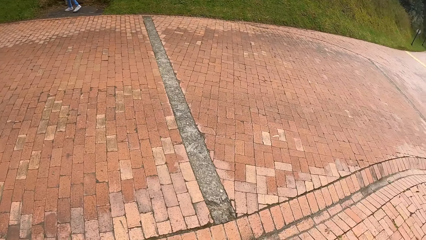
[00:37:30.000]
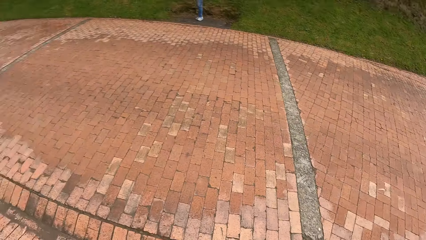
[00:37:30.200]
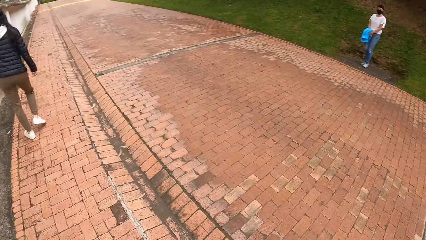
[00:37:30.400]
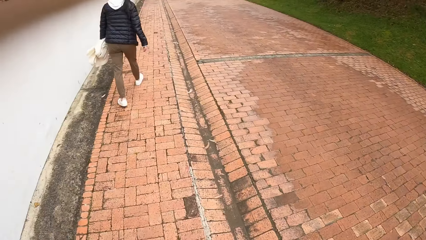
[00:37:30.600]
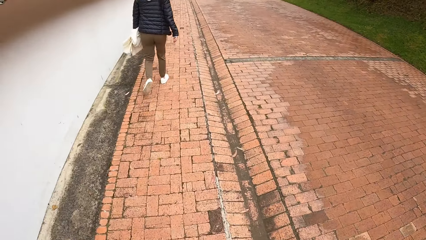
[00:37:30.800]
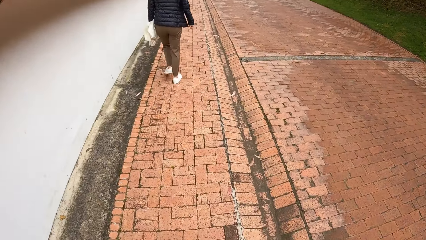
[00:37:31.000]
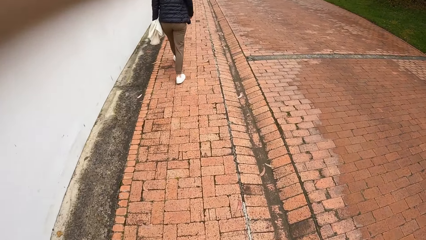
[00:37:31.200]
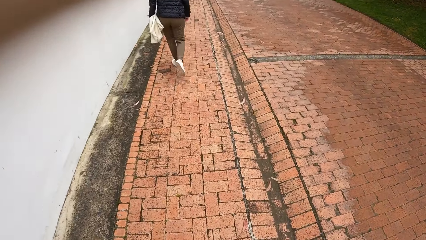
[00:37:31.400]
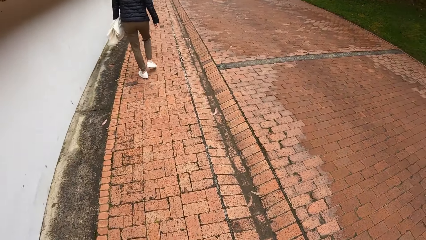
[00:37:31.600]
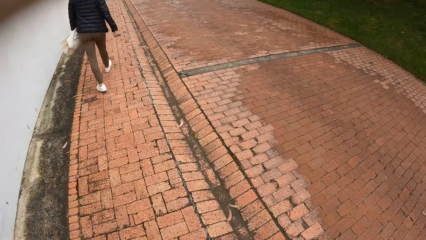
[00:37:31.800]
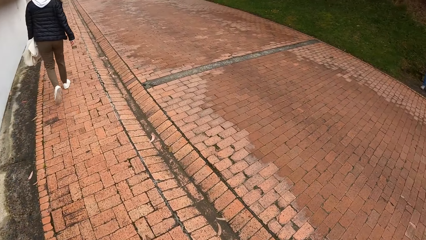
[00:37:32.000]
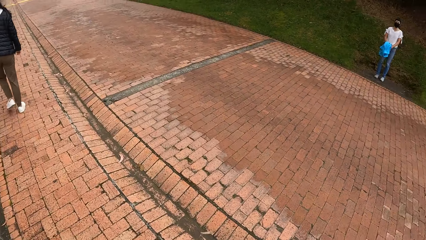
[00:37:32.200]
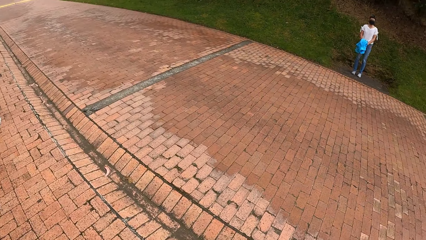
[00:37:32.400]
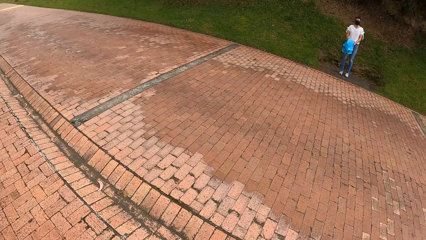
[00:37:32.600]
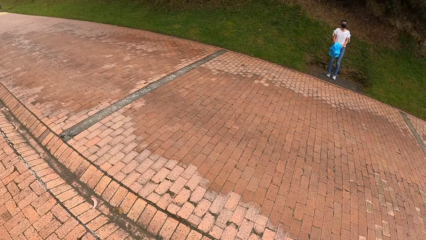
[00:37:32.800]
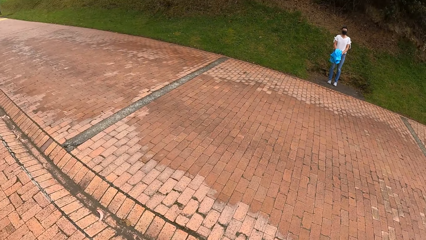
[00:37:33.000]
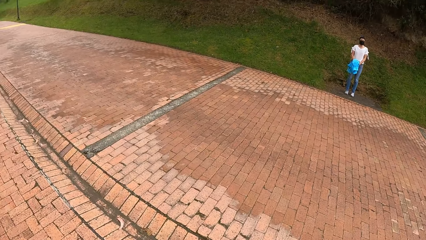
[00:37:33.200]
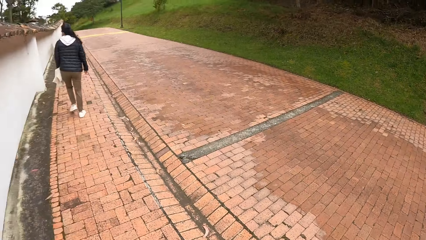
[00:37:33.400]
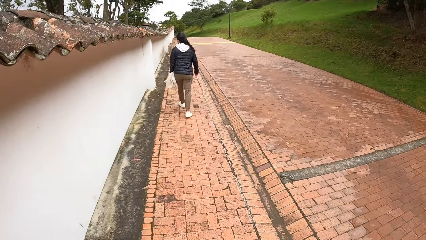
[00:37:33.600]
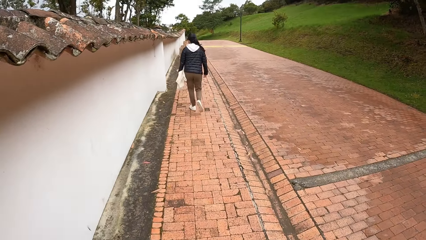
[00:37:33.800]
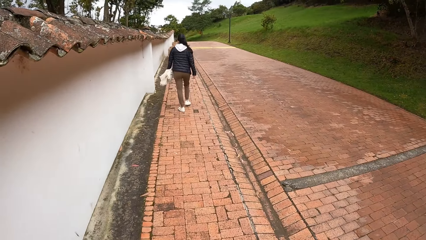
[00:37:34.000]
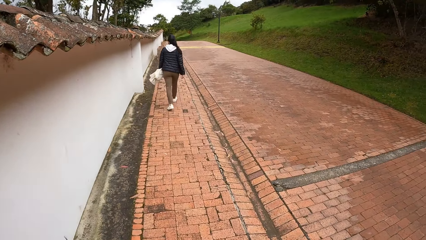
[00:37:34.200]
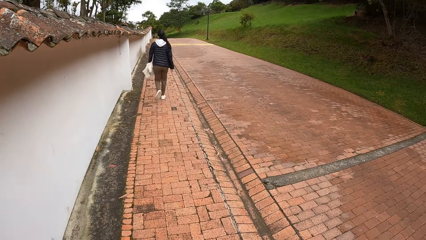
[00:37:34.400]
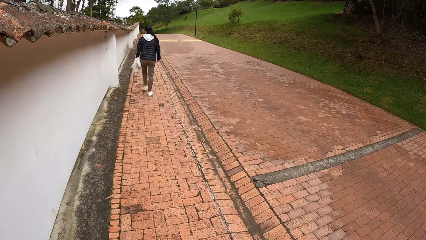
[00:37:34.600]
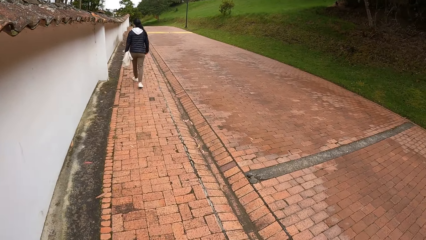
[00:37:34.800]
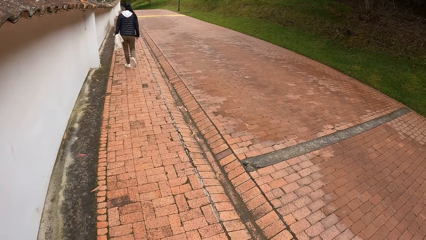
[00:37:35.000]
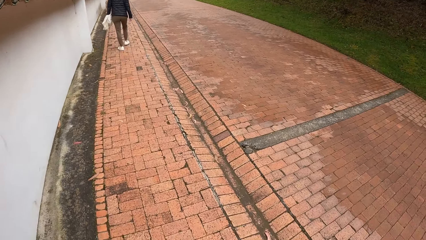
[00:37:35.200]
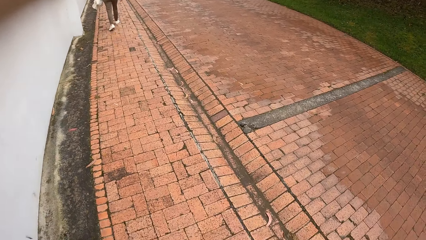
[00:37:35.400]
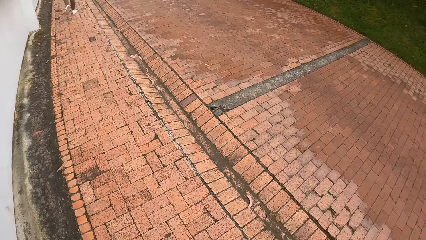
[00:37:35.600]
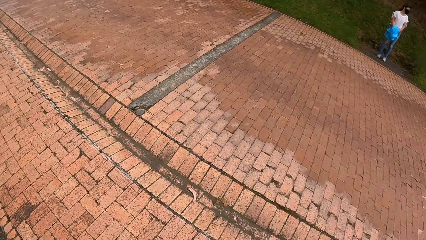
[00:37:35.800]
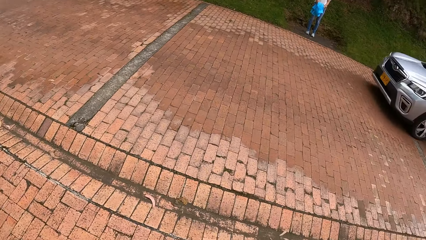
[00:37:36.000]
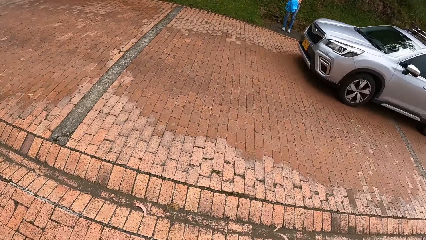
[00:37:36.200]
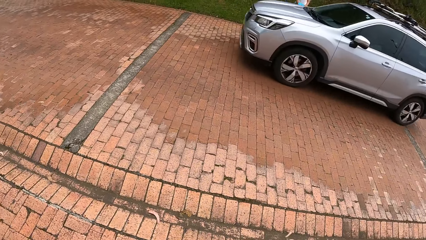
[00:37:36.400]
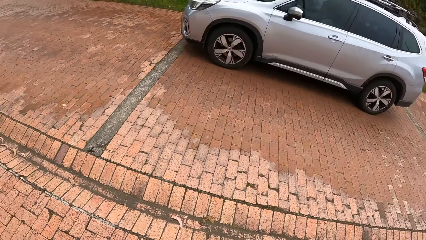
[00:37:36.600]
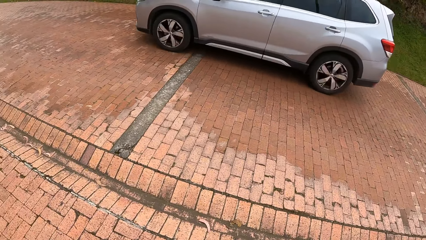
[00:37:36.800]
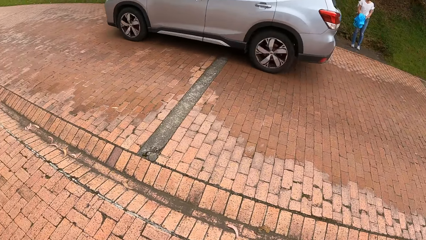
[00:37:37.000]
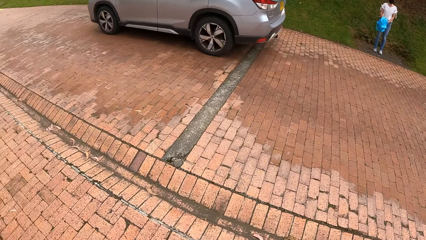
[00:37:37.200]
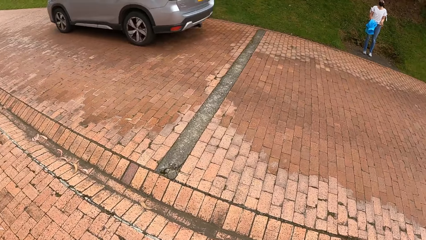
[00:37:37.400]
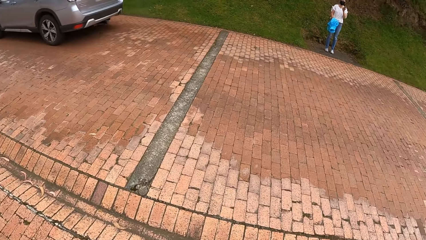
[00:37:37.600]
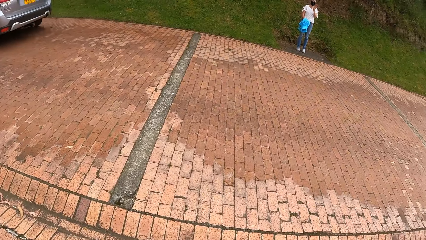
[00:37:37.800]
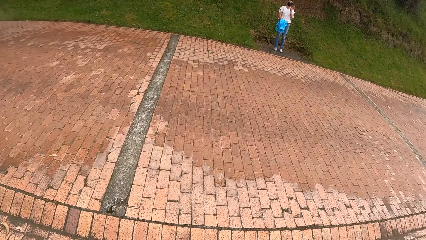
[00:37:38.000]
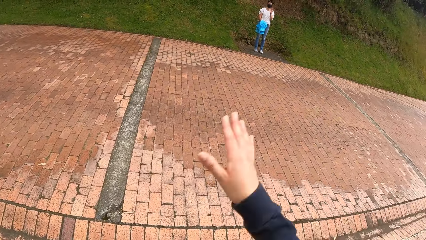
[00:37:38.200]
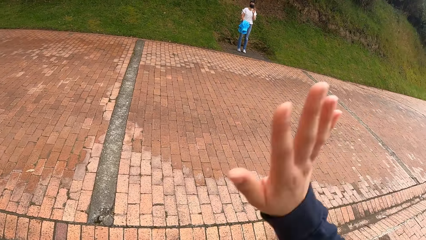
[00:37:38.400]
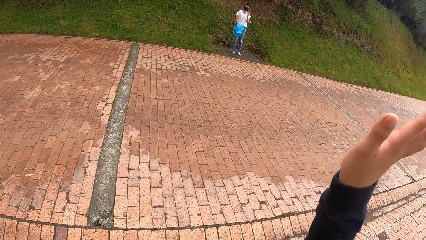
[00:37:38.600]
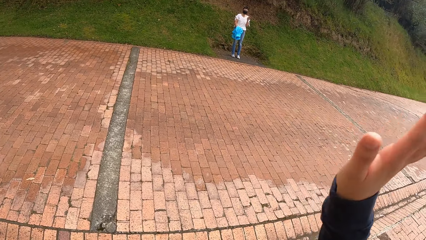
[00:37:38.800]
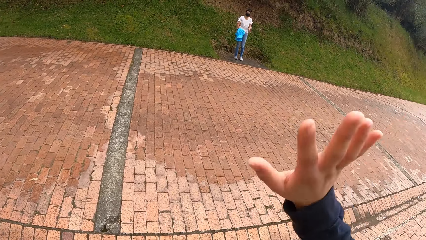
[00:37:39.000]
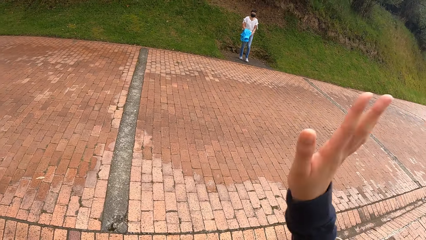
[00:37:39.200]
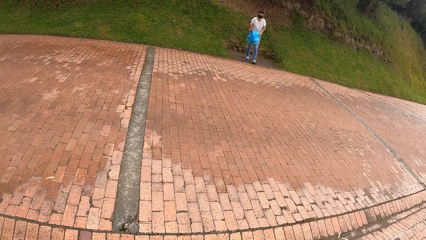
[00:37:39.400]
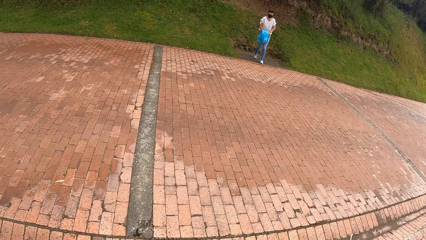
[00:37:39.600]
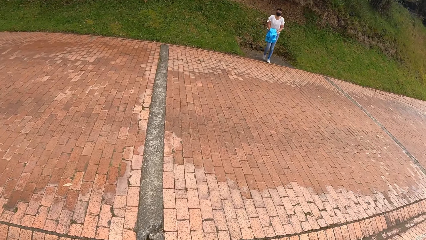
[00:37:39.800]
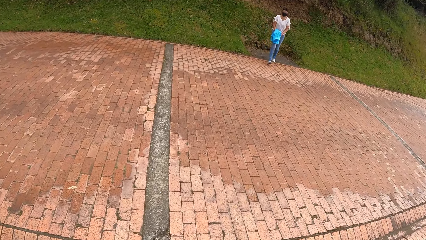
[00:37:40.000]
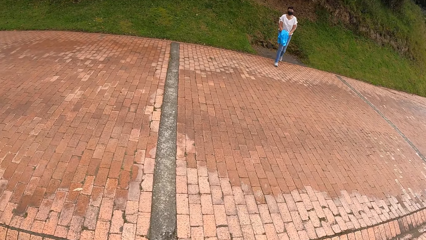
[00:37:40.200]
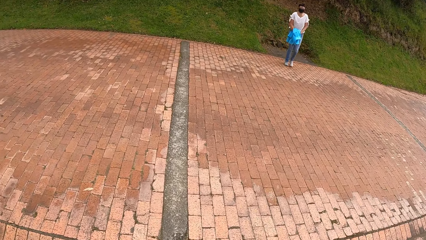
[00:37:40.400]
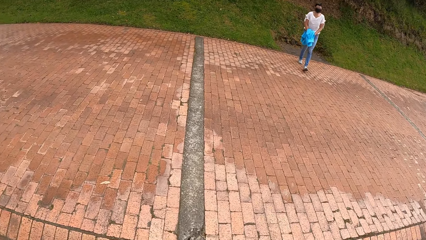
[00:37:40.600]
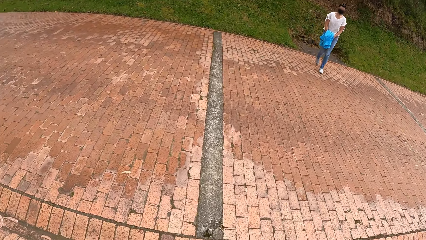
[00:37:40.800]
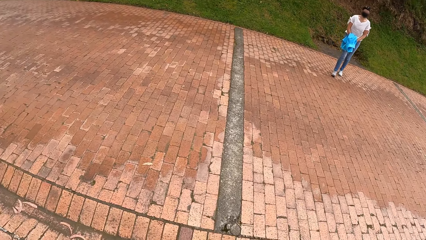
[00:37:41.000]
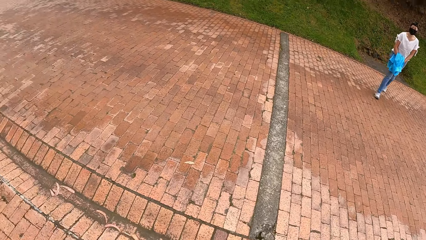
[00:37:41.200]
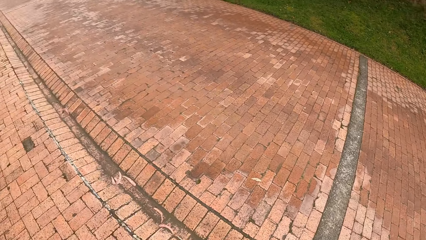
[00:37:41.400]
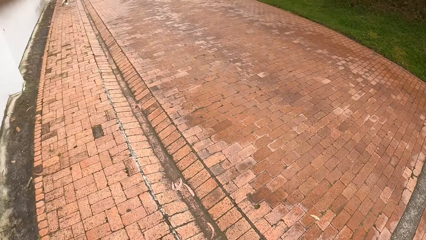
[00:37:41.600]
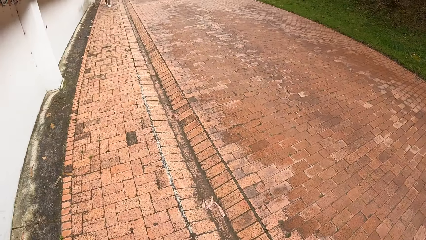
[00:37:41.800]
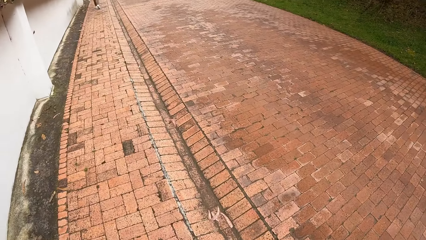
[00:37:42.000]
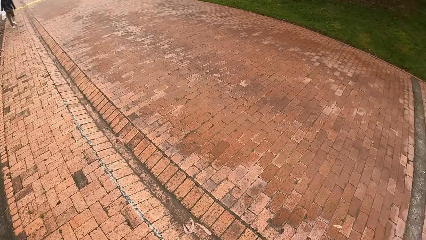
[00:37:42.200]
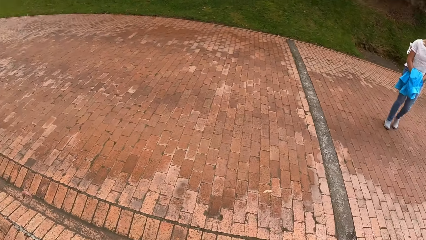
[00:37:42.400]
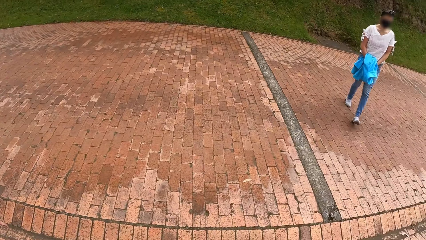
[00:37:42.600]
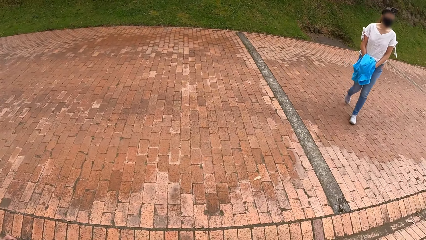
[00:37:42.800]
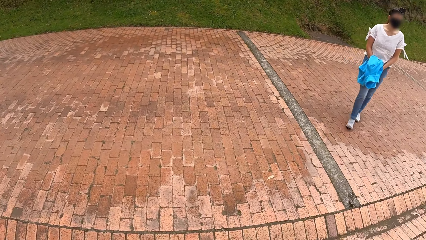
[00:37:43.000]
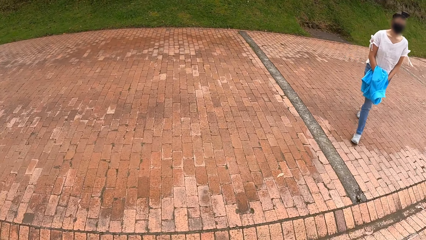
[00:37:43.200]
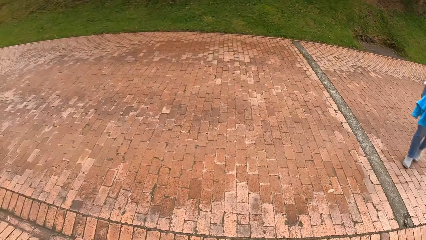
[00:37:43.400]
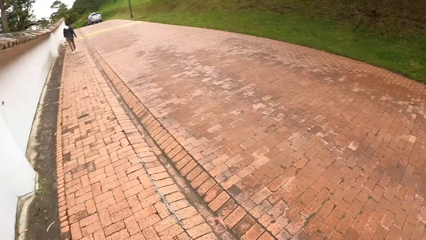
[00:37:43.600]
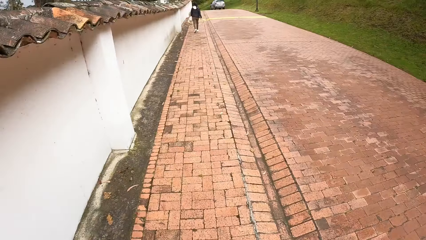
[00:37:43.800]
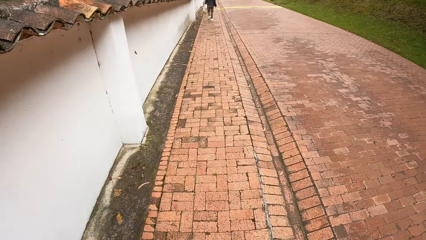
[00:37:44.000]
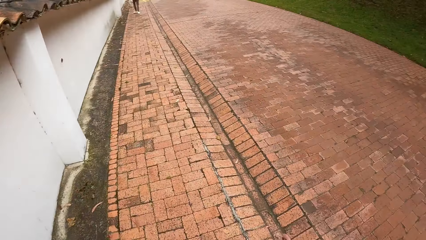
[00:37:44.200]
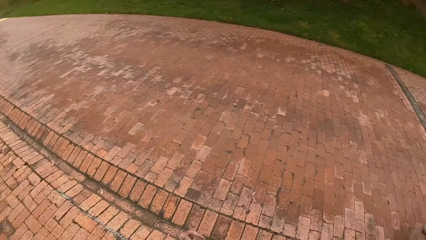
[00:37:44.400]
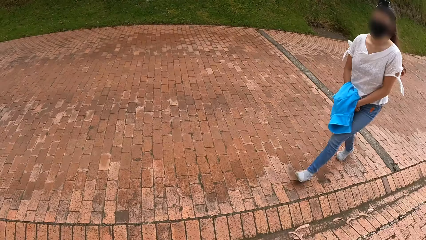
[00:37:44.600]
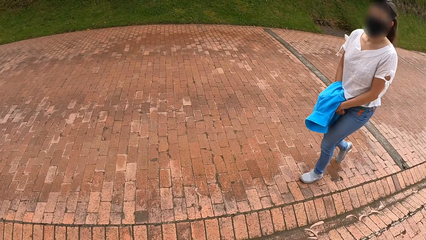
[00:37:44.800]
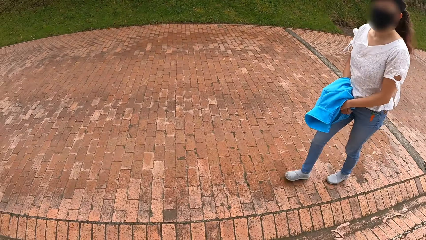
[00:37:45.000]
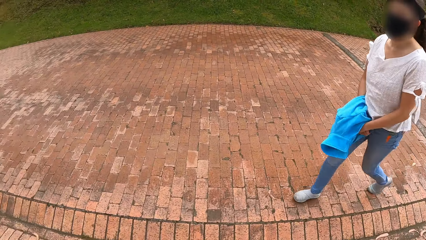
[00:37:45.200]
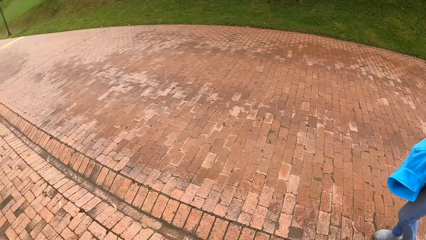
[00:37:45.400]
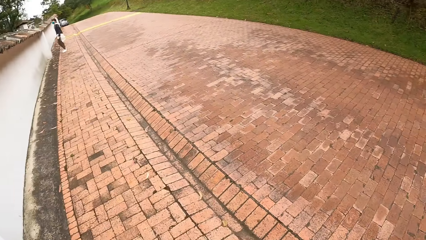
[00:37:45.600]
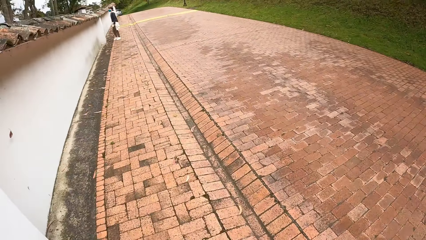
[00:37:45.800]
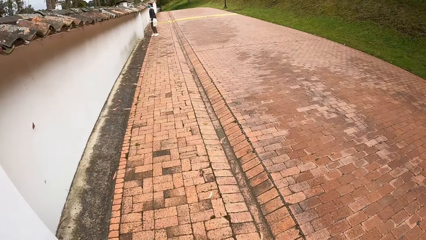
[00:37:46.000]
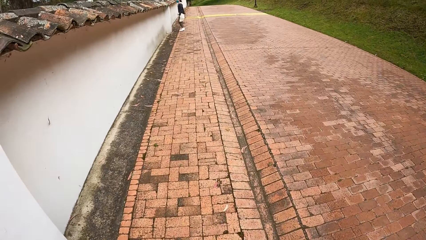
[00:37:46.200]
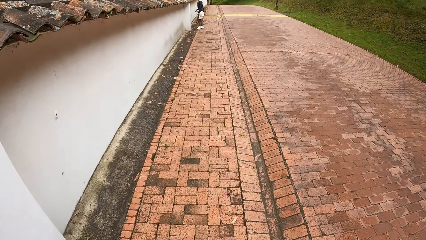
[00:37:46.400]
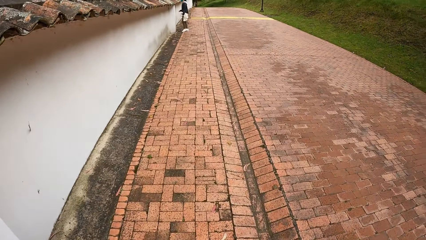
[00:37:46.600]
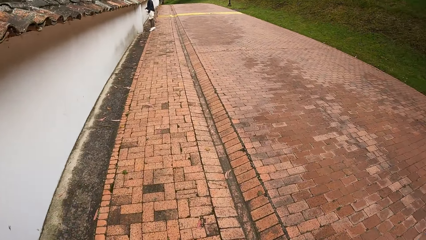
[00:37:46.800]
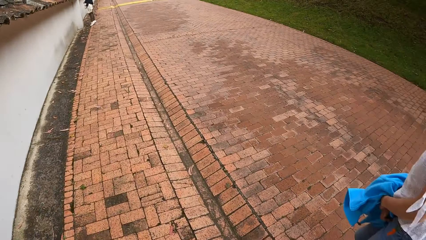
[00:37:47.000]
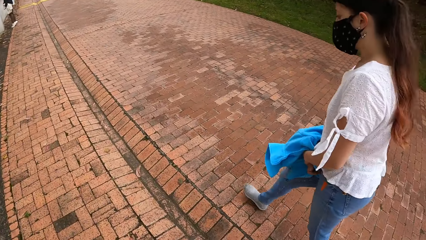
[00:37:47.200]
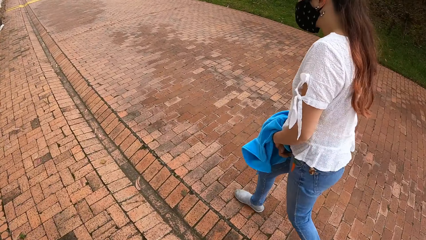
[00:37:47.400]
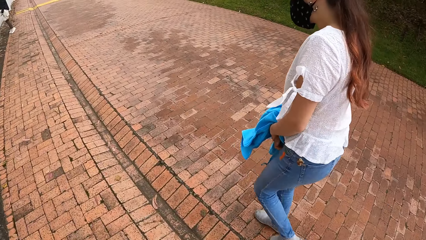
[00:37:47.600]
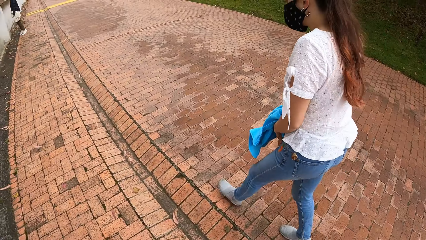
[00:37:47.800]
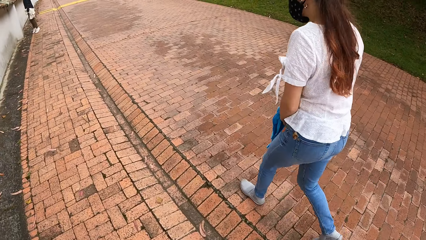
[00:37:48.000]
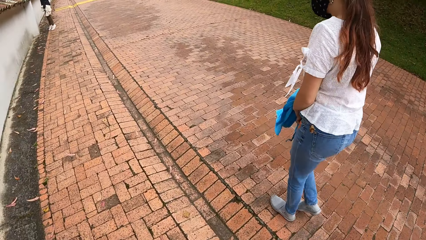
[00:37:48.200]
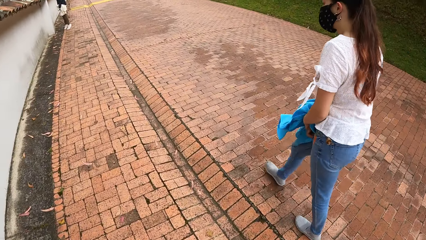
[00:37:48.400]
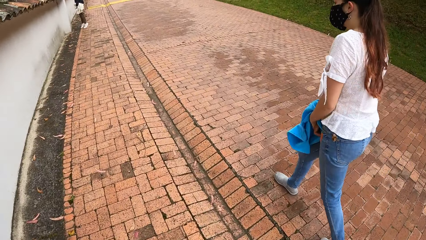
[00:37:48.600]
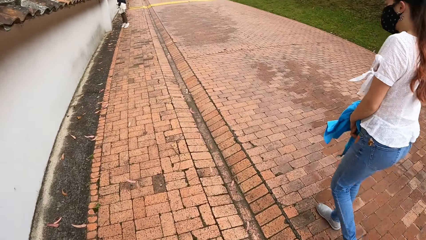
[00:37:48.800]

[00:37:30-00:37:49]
A woman walks on the grass. Another woman walks along the pathway. The camera wearer looks around the area. The first woman stands. The second woman walks along the pathway. The camera wearer looks across the road. A silver jeep drives past the camera wearer, the first woman, the second woman and a third woman. The camera wearer waves to the first woman. They walk along the path. The first woman walks across the road. The camera wearer looks around the road. The first woman walks across the road. The second woman walks along the pathway. The camera wearer converses with the first woman. The first woman walks along the pathway. The camera wearer walks along the pathway.
